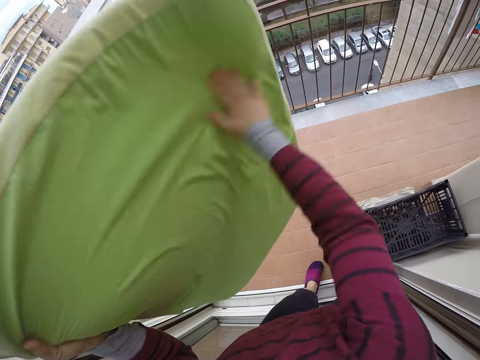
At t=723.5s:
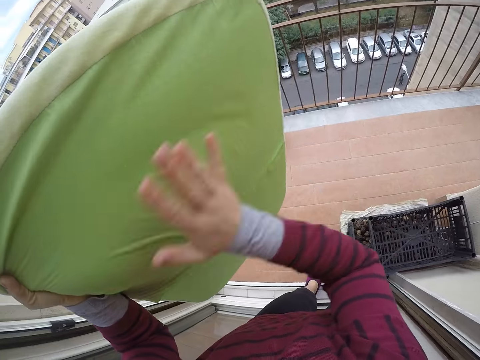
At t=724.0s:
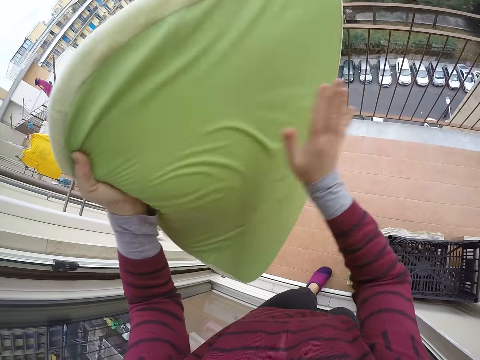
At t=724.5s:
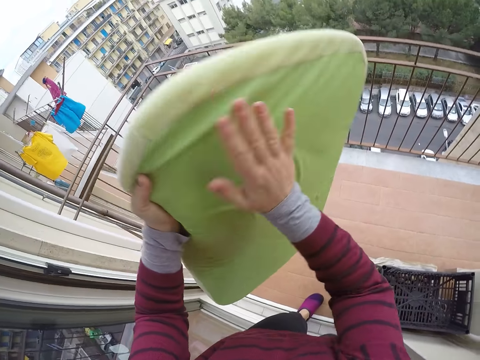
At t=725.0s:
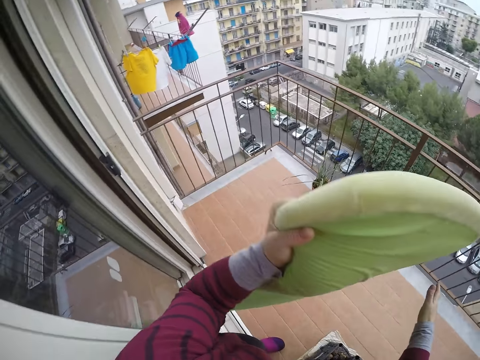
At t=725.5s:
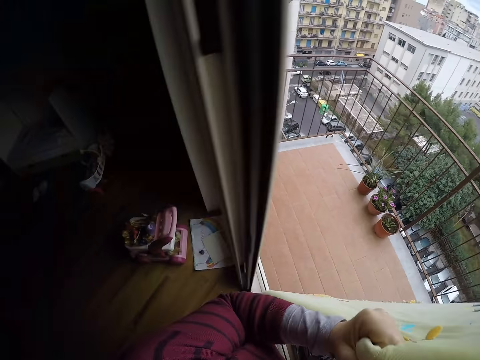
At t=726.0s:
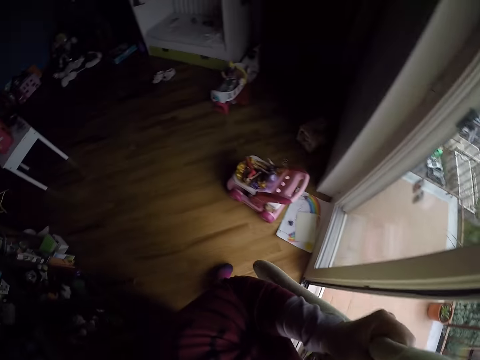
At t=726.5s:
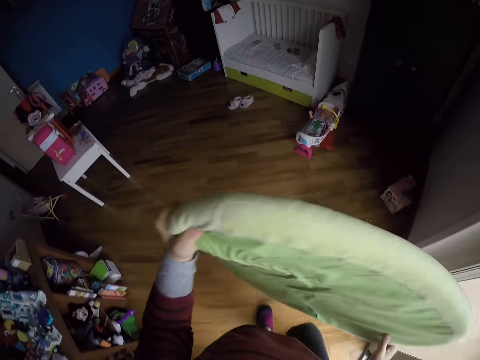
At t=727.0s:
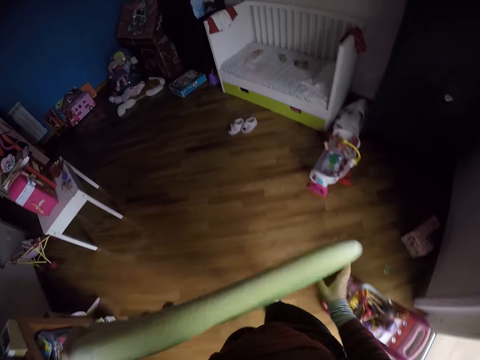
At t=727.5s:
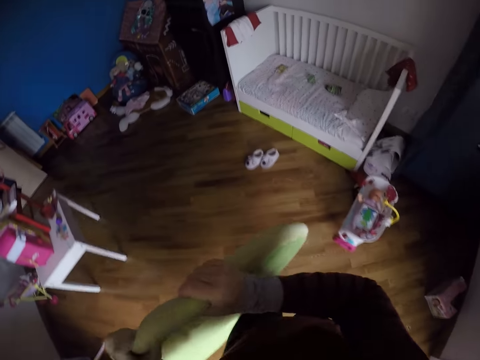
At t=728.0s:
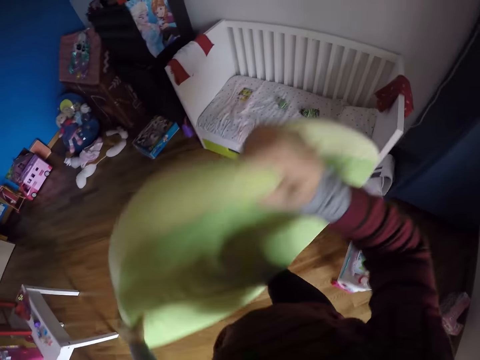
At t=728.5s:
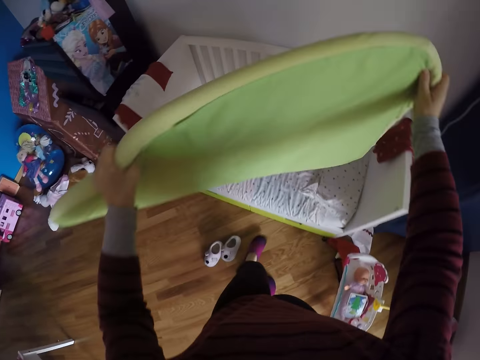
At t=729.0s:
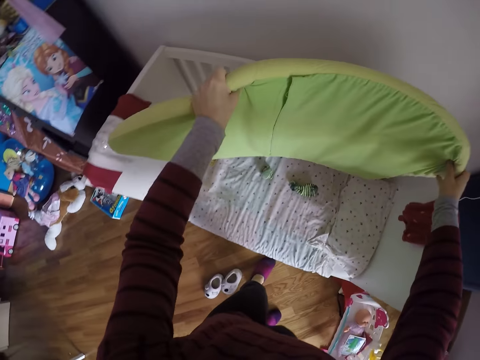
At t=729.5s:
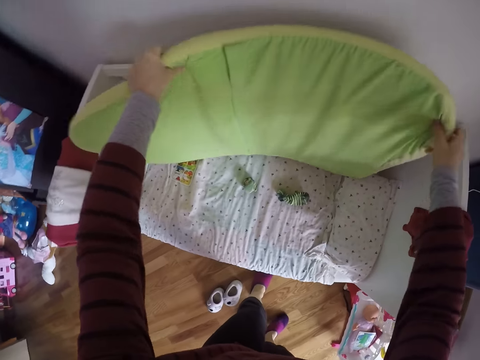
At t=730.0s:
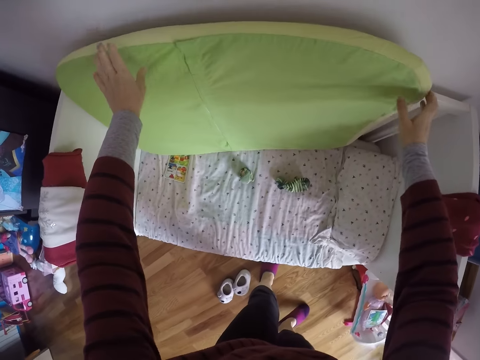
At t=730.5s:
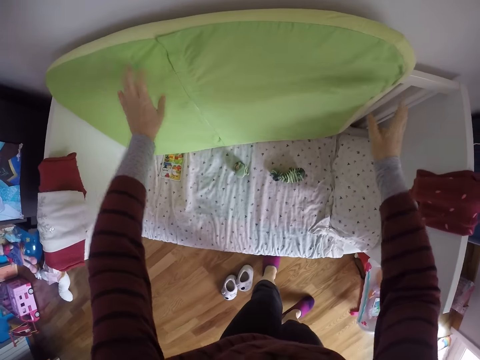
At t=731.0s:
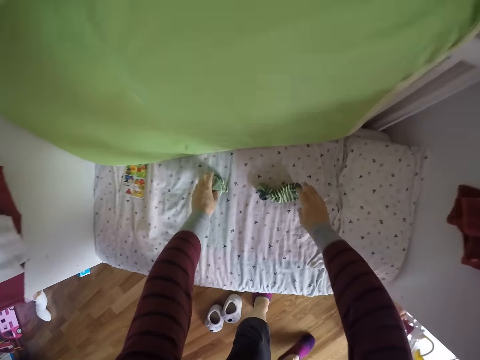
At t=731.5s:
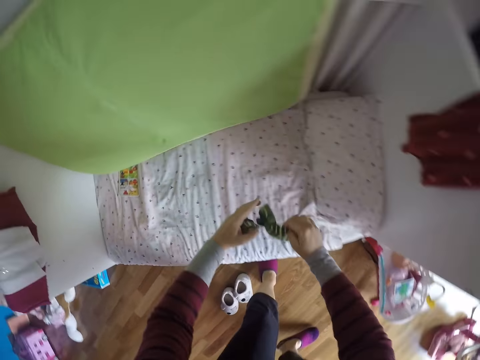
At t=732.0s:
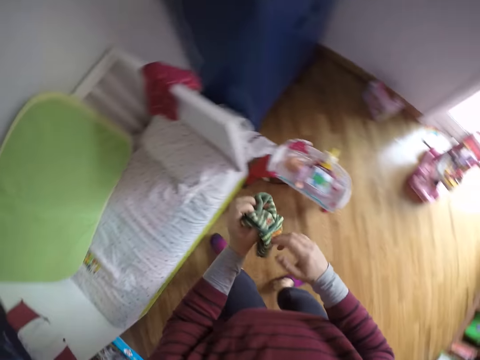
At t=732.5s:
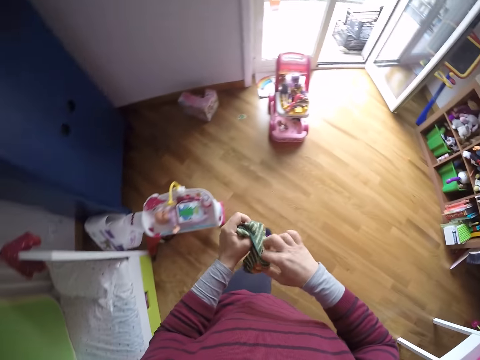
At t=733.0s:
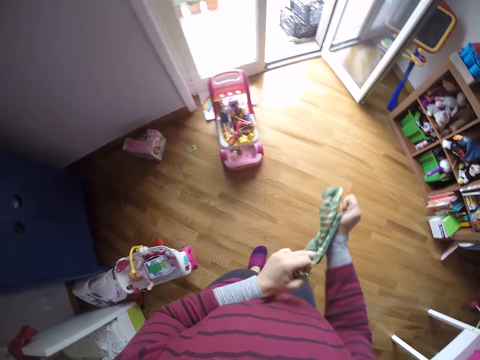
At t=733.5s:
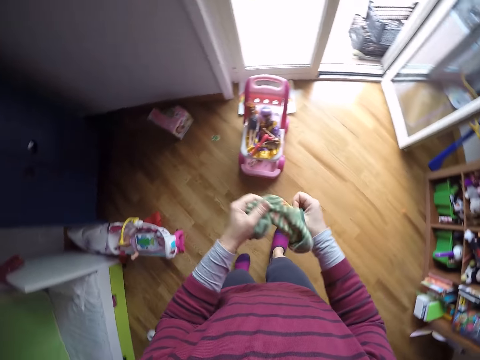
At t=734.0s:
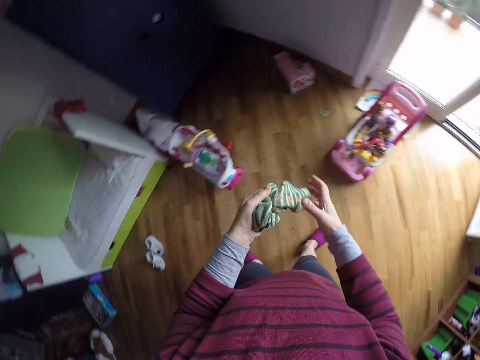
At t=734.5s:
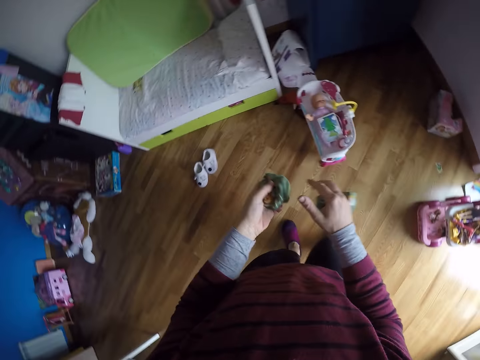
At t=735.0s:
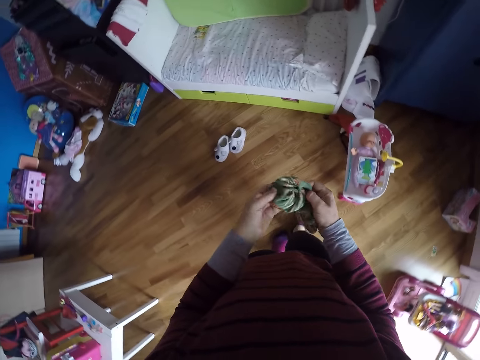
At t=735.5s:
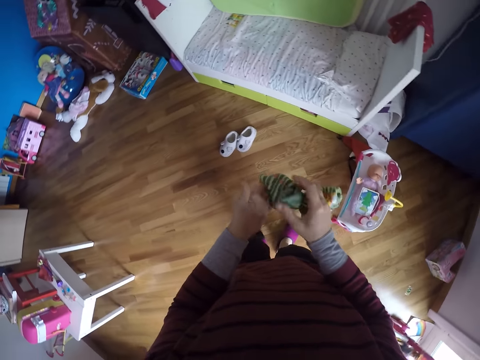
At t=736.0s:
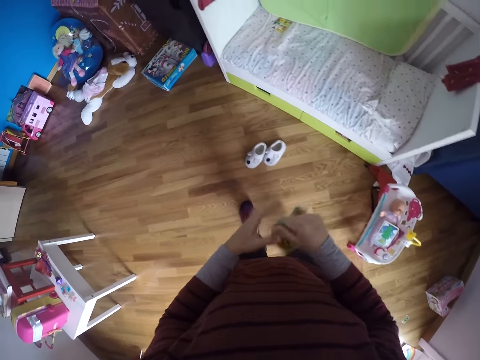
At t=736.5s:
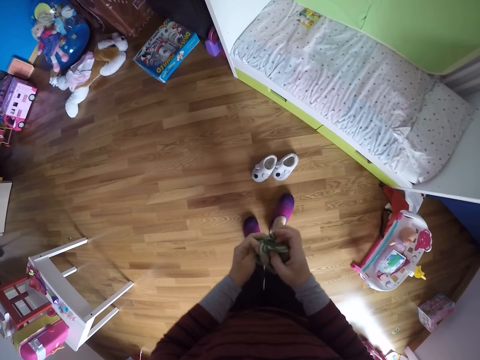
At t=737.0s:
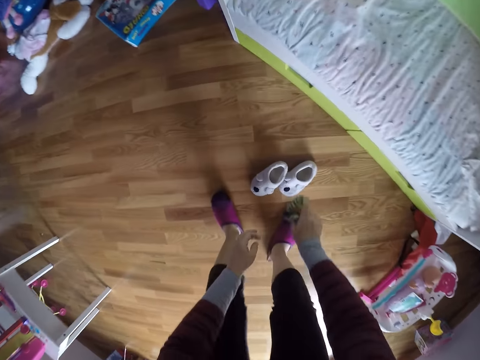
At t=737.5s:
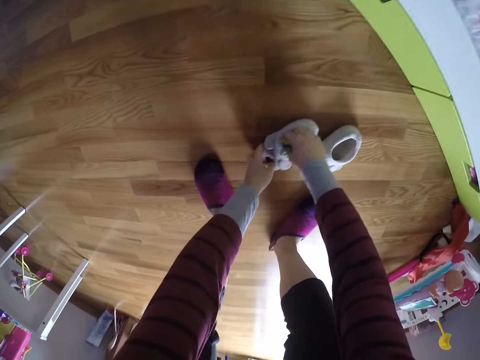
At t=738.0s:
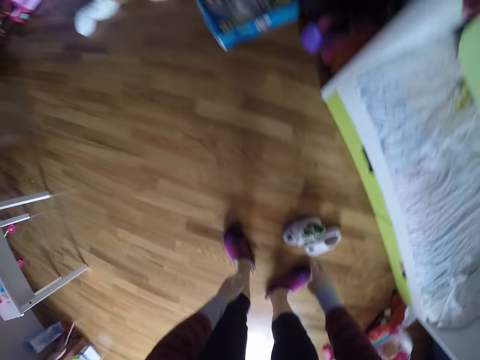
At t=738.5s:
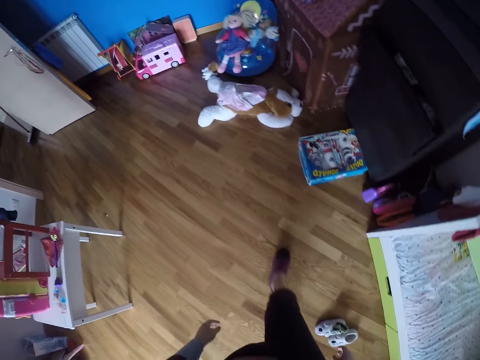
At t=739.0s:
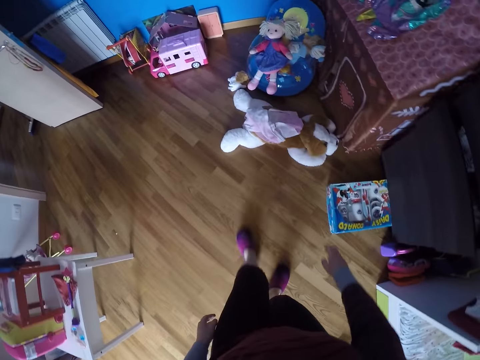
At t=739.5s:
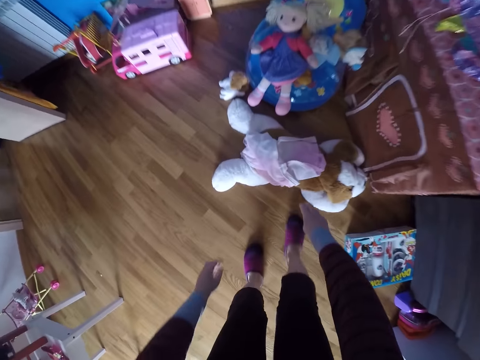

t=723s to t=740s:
The camera wearer turns around and walks around. She lifts the mattress. She puts the baby mattress on another side of the crib with both hands. She picks up a pair of socks from inside the crib with both hands. She turns around. She opens up the pair of socks with both hands. She walks around. She turns the socks. She turns around. She turns the socks. She moves forward. She bends downwards. She puts the pair of socks into a baby shoe on the floor with her right hand. She stands up and walks around.

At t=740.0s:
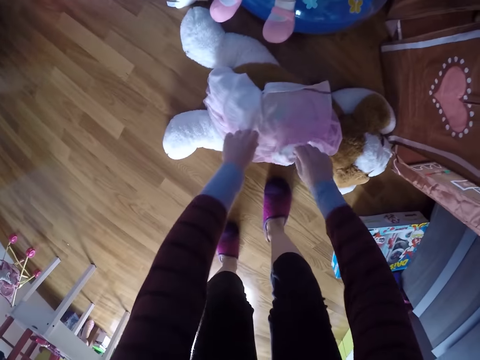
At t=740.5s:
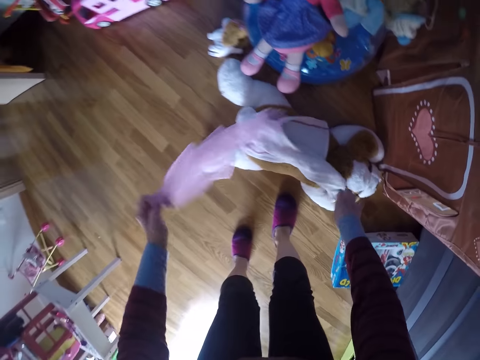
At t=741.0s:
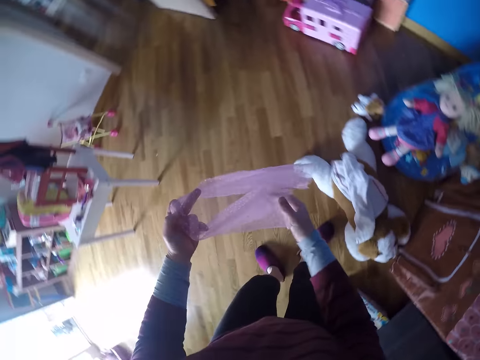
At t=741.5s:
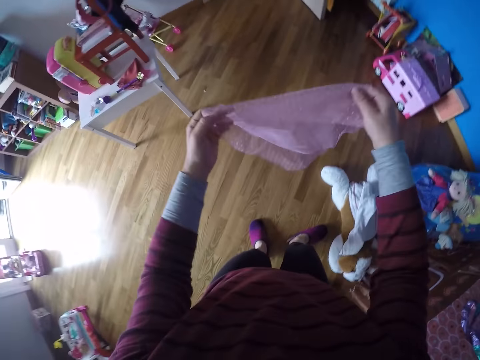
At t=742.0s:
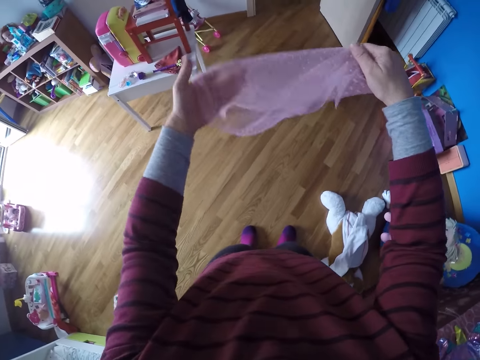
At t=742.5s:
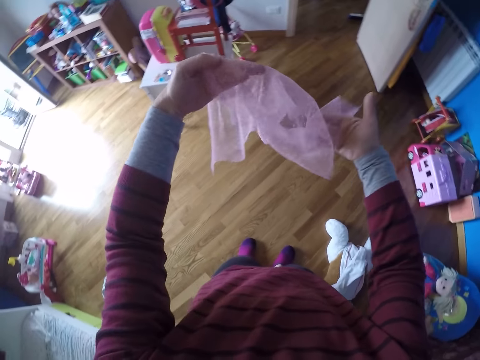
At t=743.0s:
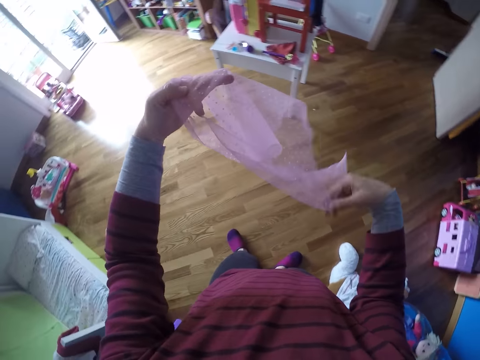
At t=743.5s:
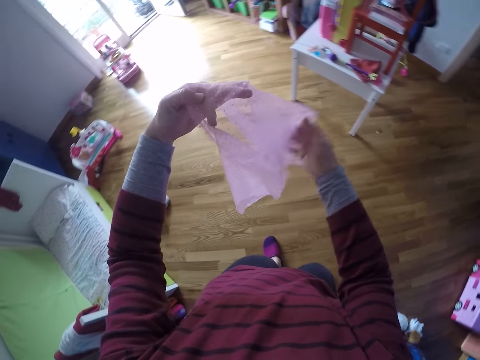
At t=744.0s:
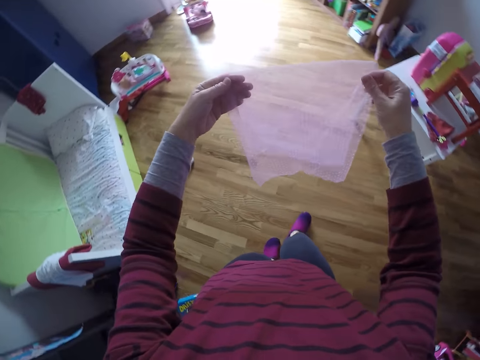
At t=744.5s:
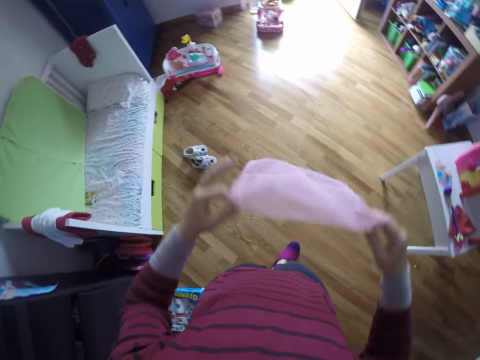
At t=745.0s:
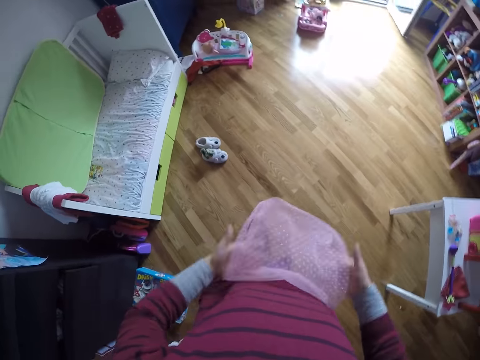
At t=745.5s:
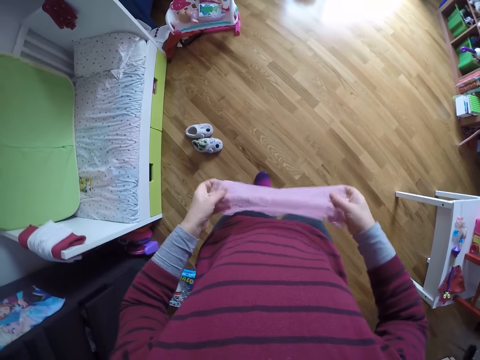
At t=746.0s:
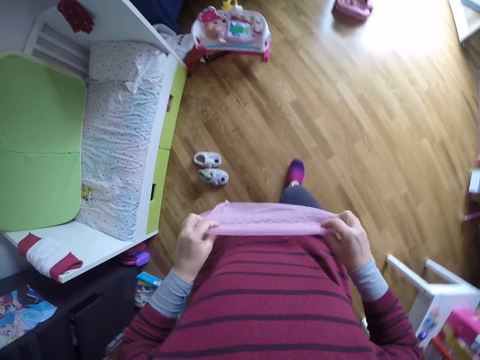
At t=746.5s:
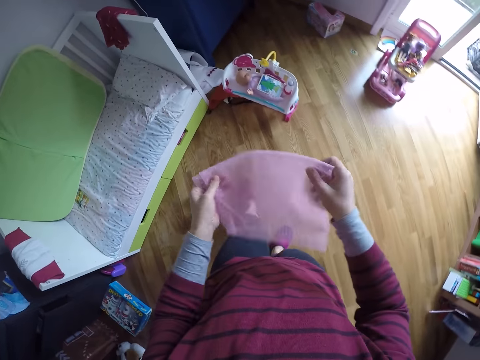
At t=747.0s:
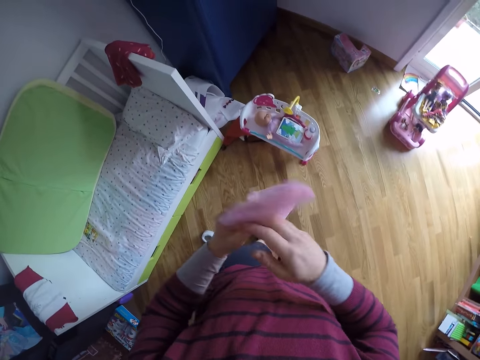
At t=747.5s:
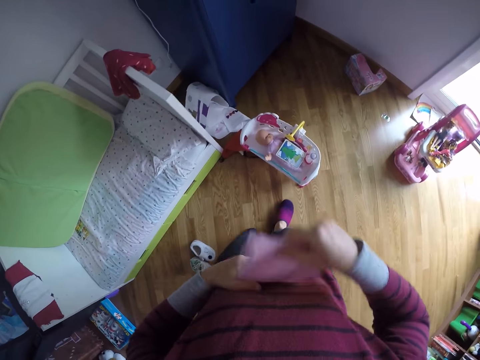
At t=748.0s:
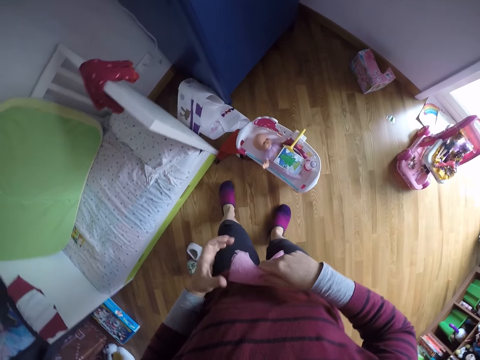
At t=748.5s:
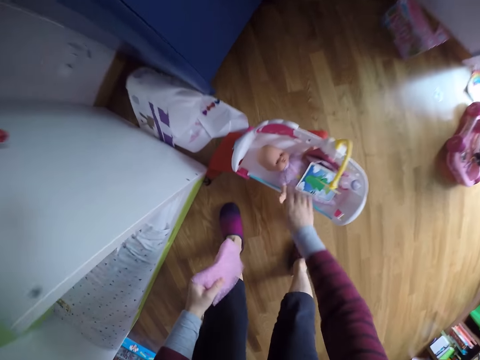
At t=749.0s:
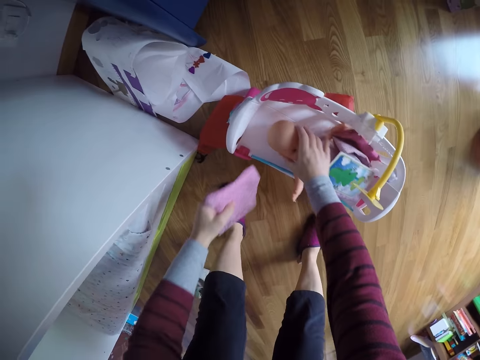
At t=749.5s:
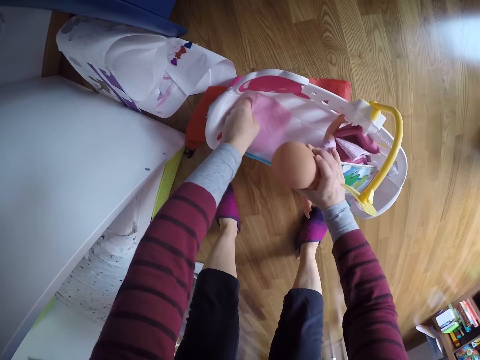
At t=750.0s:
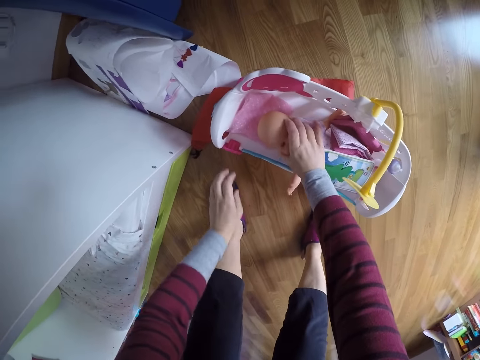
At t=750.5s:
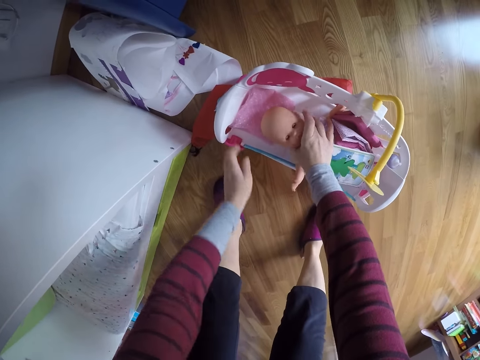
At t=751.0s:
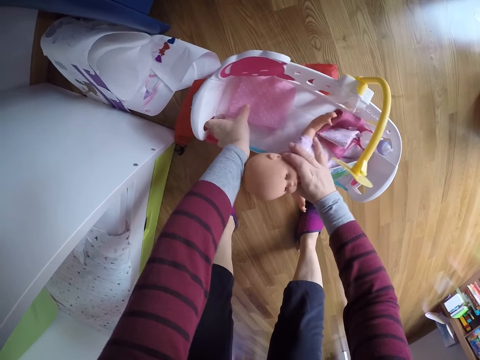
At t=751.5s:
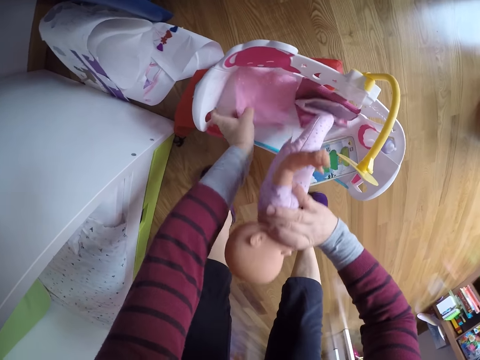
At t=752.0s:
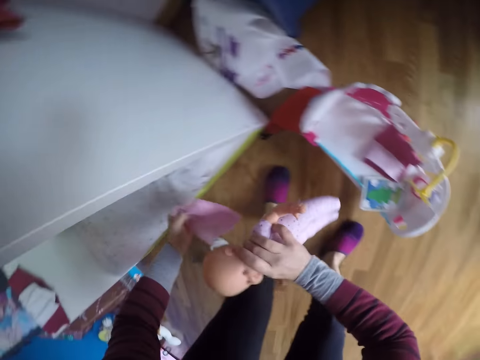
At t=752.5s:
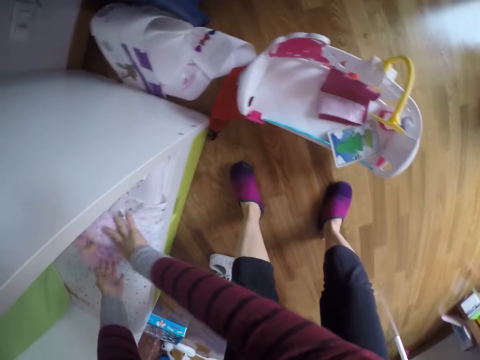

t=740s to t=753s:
The camera wearer picks up a scarf or net from the top of a fourth doll on the floor with her right hand. She stretches the net. She folds the scarf with both hands. She walks around and bends downwards. She puts the scarf into another baby crib with a fifth doll with her left hand. She lifts a doll. She puts a doll on its crib. She picks up the doll and the scarf from inside the other crib with both hands. She turns around. She puts the doll and the scarf on the first baby crib with both hands. She throws the net on the bed.
